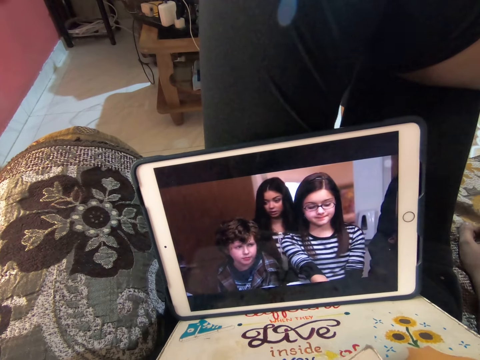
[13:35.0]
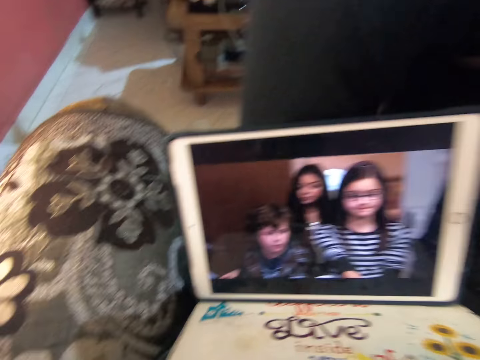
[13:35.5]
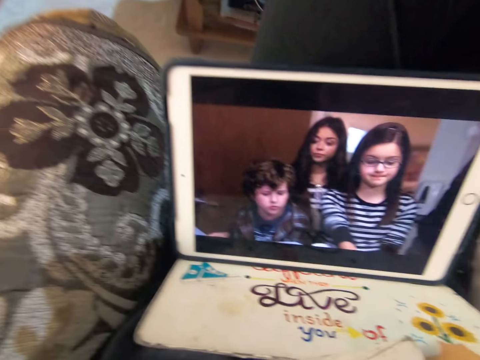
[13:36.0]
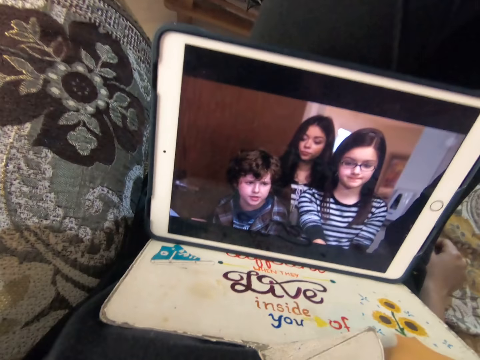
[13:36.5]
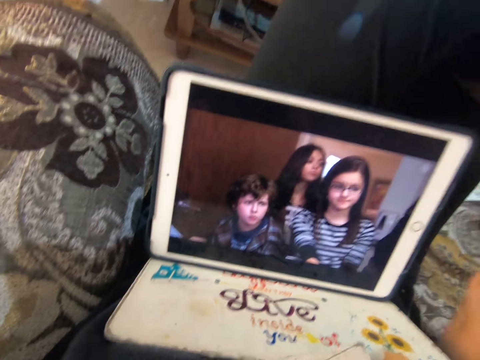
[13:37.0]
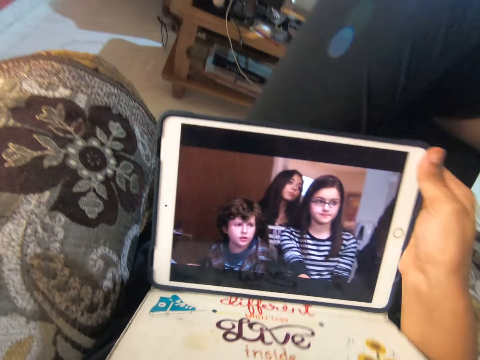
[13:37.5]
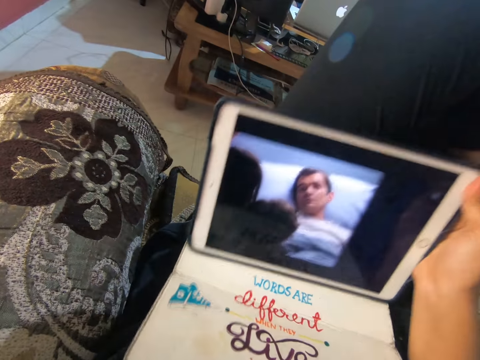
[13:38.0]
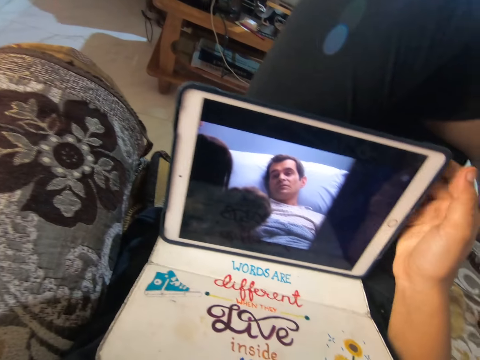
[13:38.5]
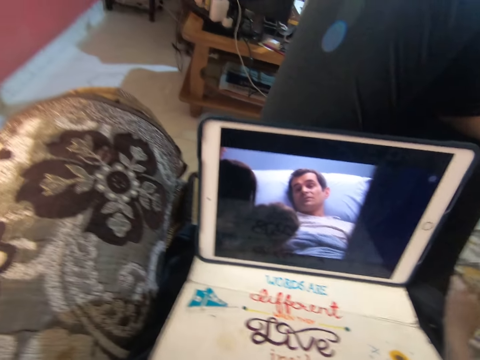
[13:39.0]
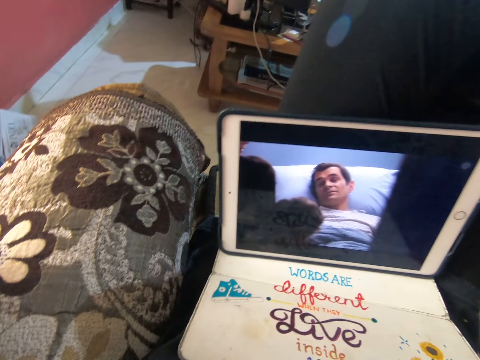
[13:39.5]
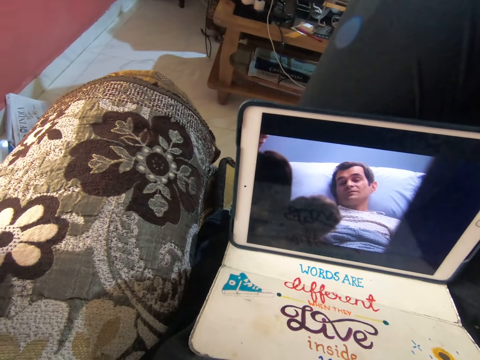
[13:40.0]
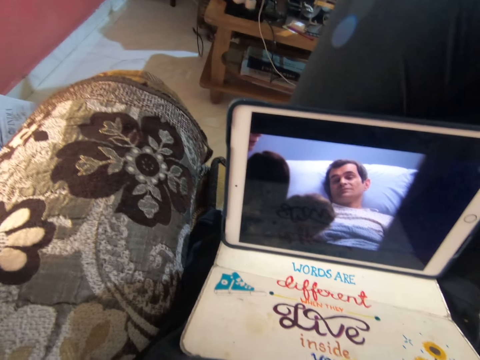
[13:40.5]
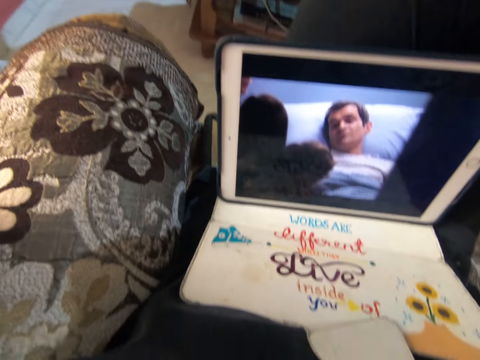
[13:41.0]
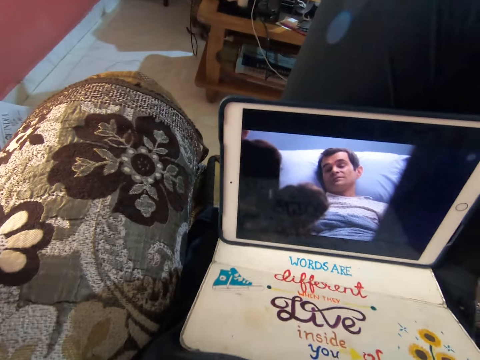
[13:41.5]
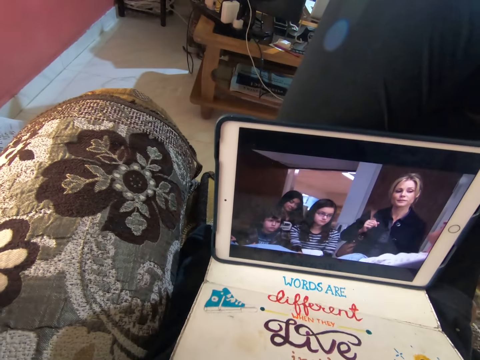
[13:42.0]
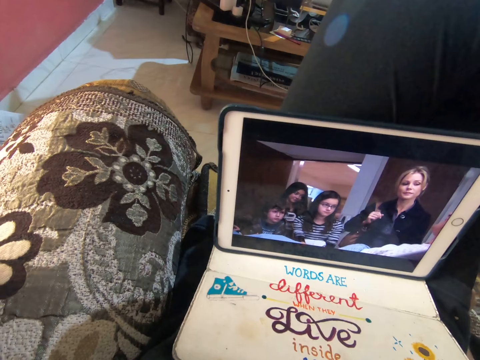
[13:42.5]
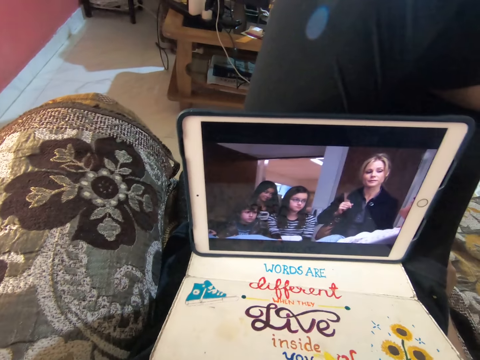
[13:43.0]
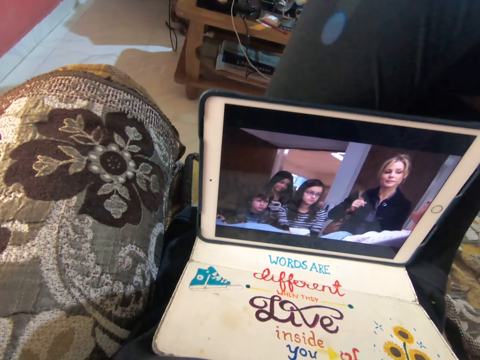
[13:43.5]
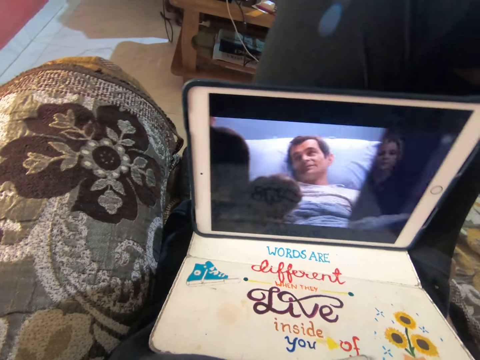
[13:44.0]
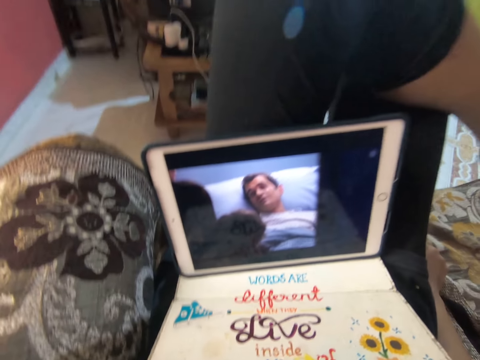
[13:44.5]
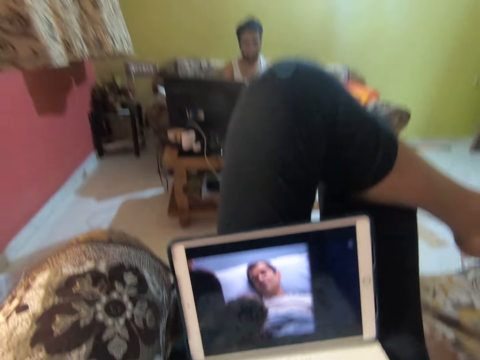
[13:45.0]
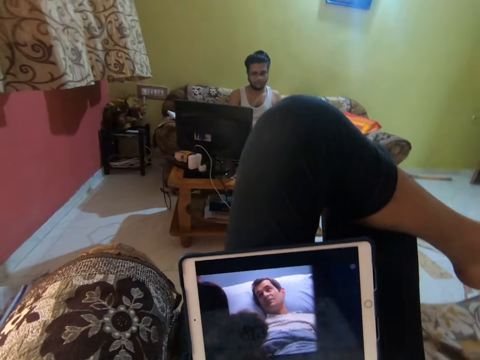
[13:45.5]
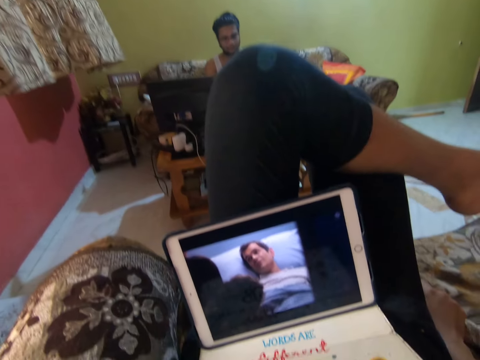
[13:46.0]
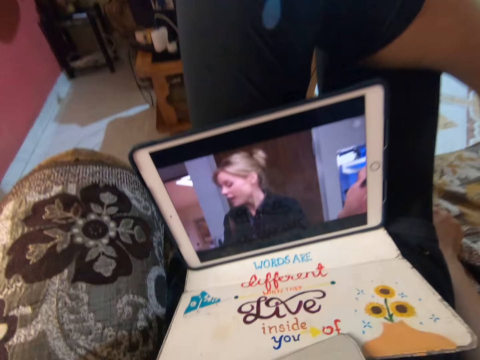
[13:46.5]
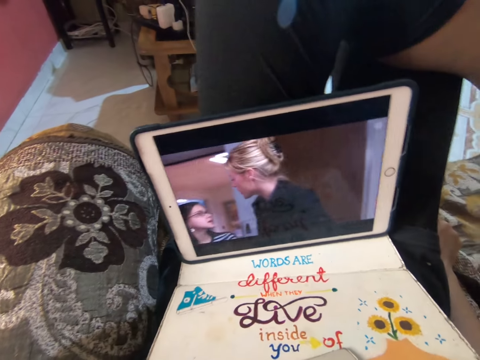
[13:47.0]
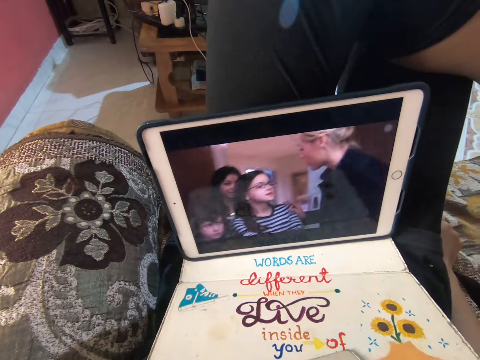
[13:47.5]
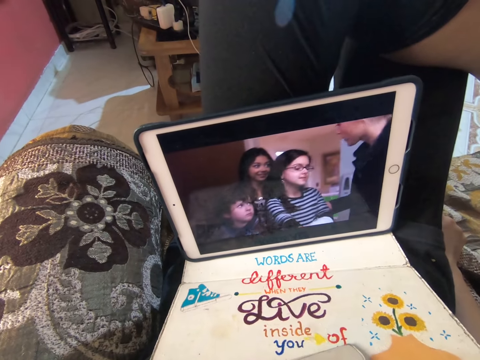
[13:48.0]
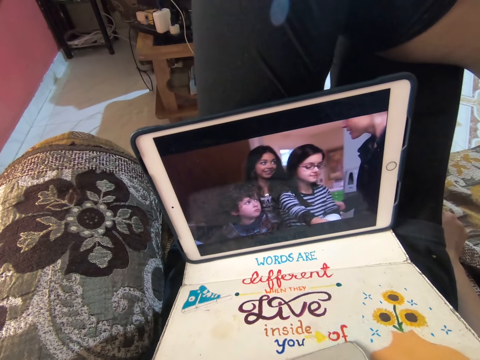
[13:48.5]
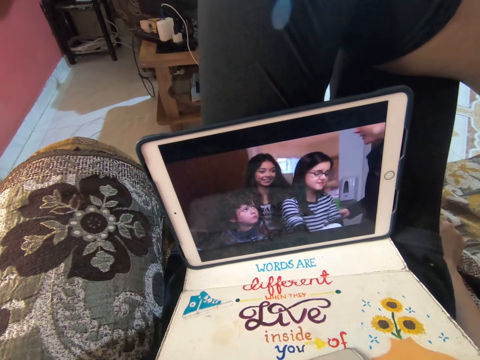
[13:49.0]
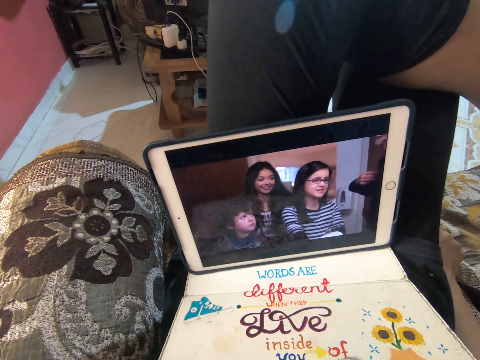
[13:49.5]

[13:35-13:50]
The camera wearer adjusts the iPad. They lift the tablet and place it back on the tablet holder. They watch a movie on the tablet. They look around.

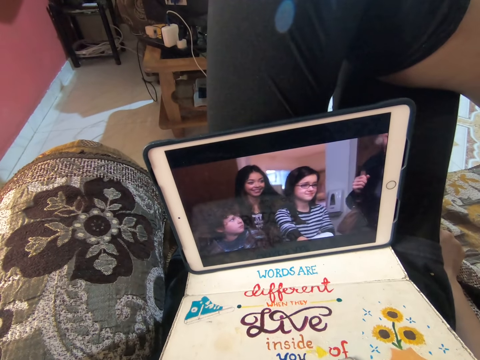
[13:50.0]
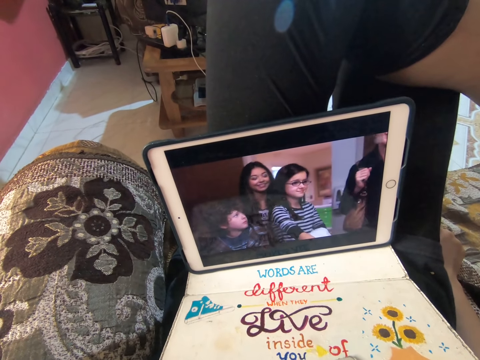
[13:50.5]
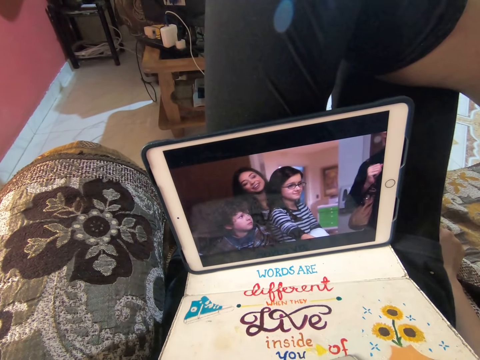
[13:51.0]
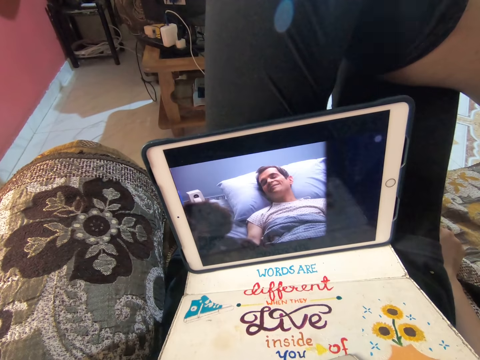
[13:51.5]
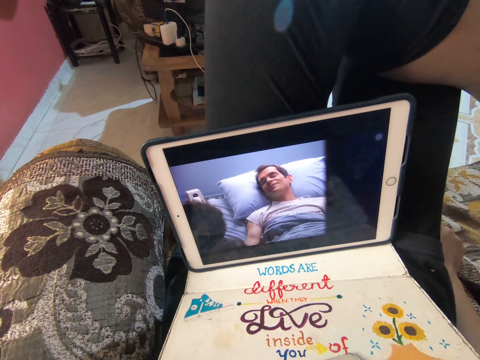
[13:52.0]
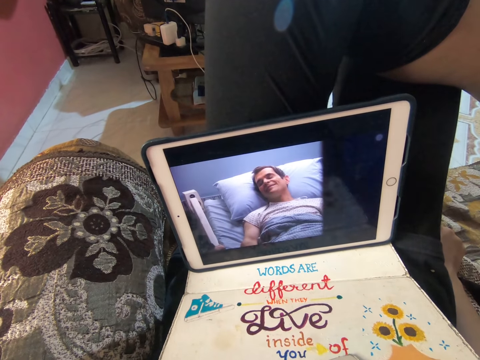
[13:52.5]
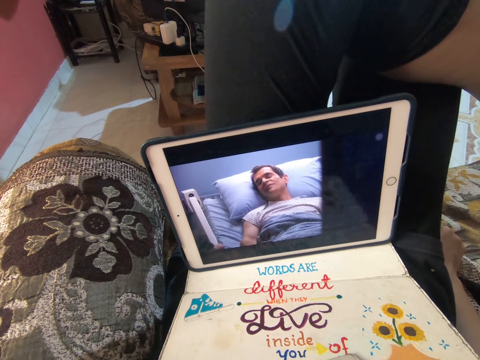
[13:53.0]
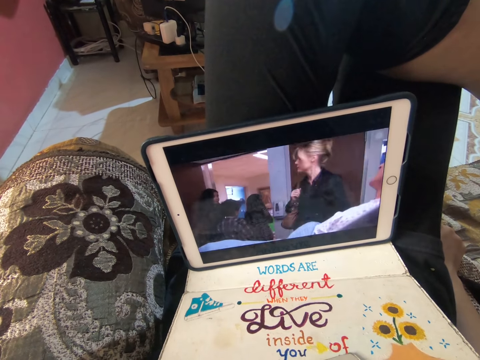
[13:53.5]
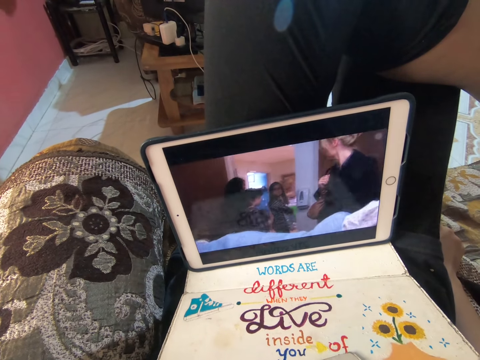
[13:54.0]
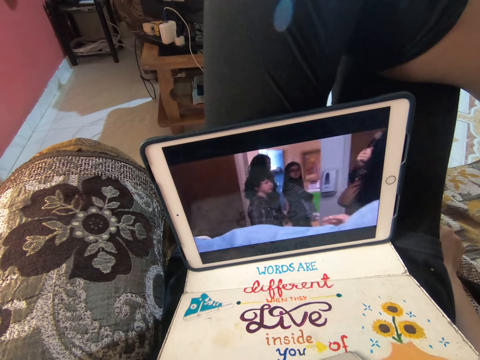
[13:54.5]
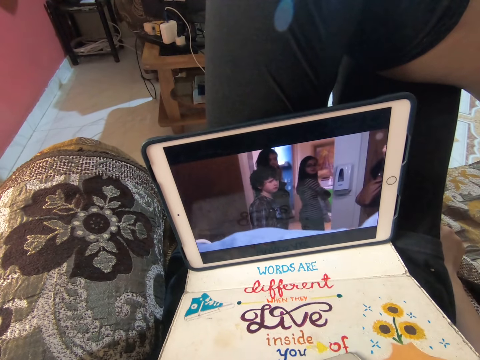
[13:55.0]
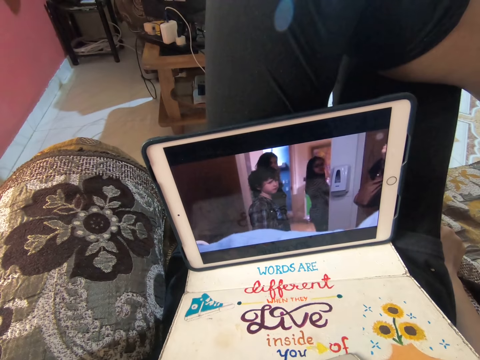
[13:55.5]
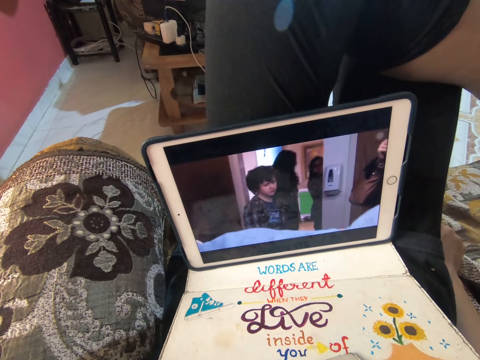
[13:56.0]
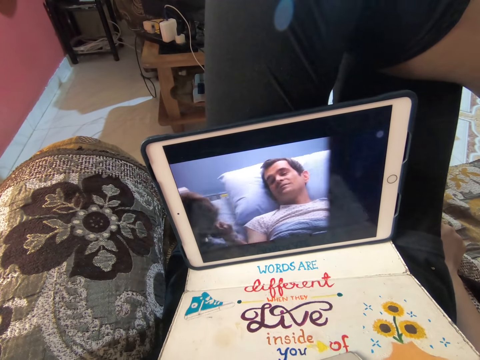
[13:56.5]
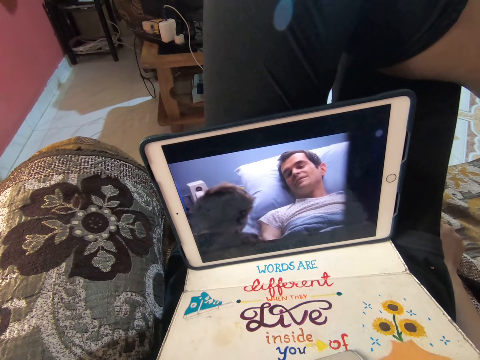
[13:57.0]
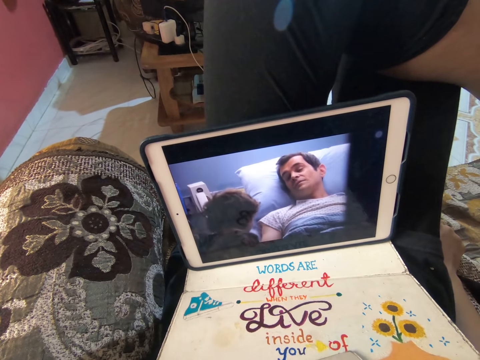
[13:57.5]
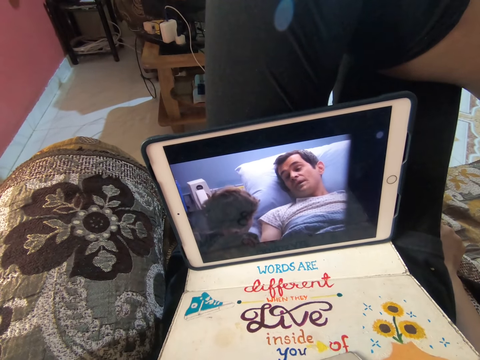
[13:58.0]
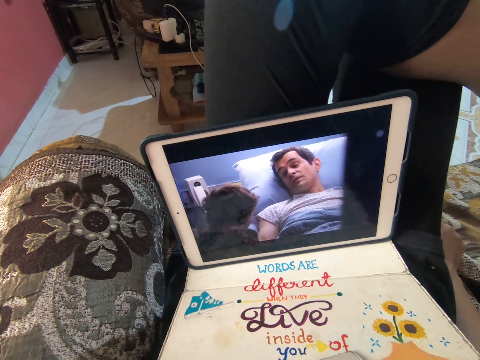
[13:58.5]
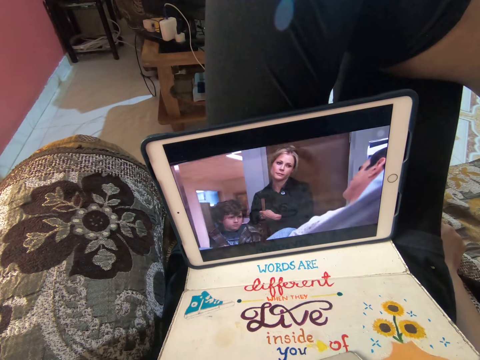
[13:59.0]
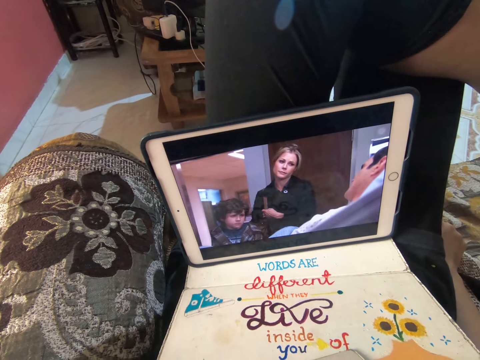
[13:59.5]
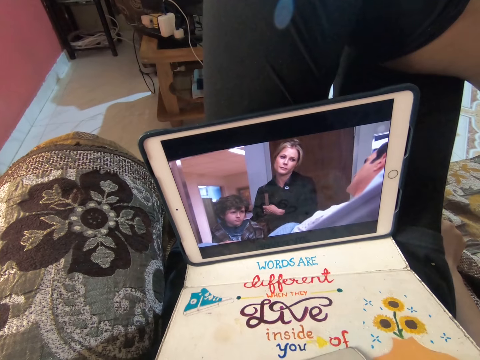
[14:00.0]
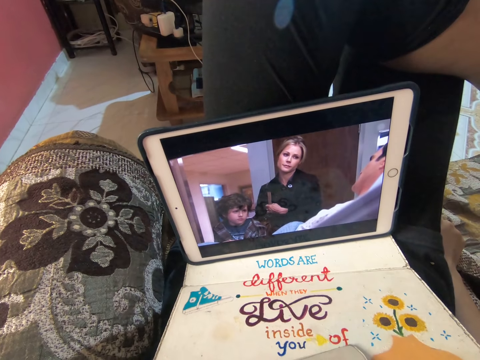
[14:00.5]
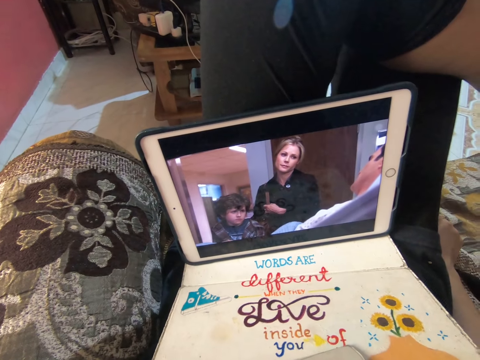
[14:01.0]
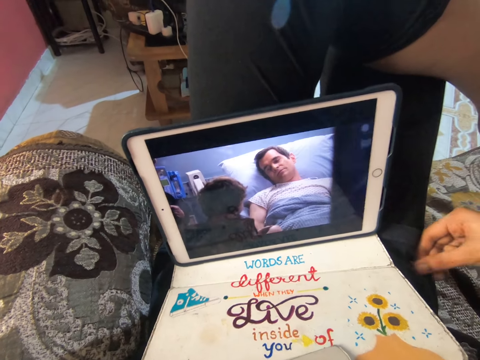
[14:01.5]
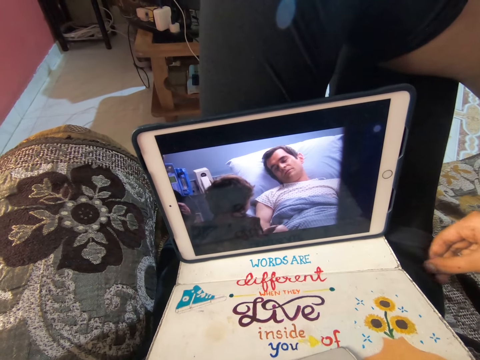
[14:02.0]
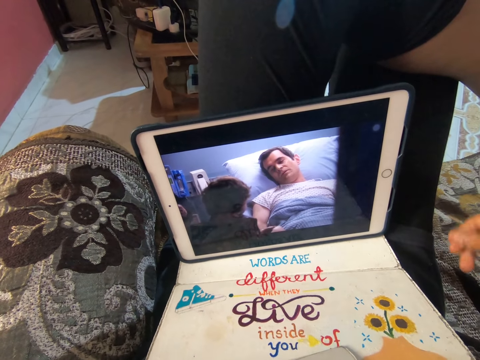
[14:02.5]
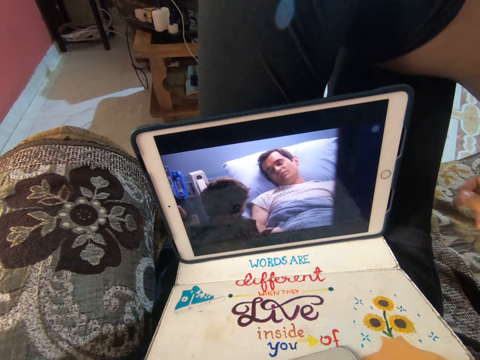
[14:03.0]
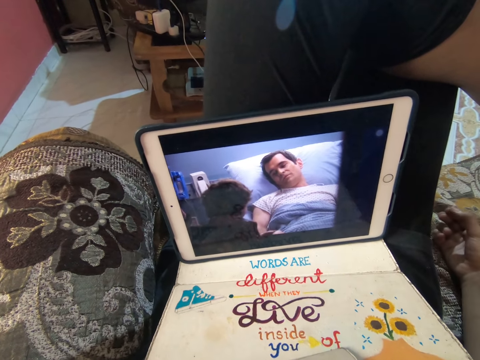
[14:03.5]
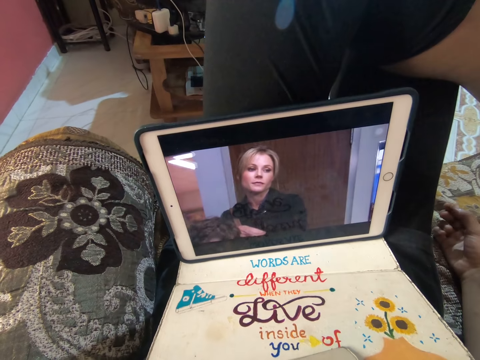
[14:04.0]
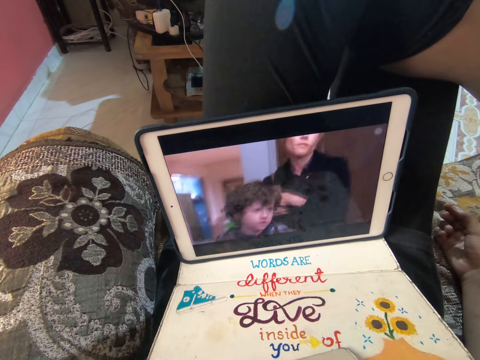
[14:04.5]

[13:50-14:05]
The camera wearer moves the right hand and touches a trouser with the right hand. They move the right hand. They look at a tablet.
